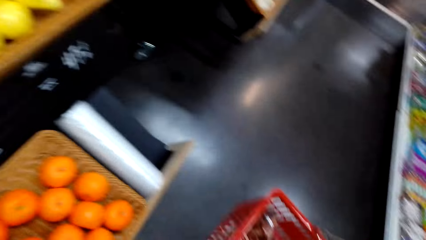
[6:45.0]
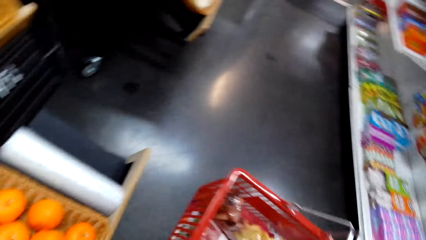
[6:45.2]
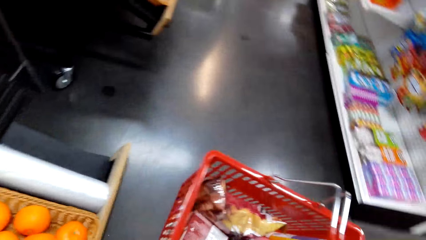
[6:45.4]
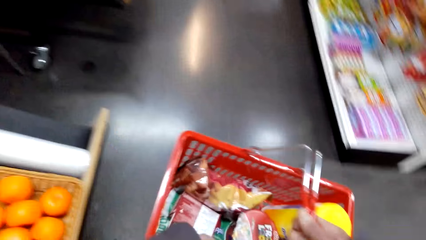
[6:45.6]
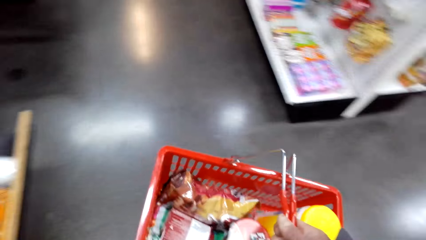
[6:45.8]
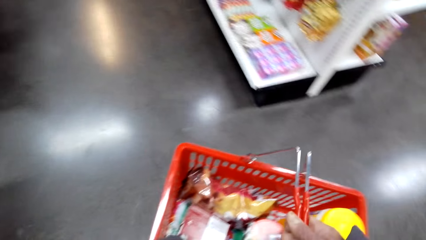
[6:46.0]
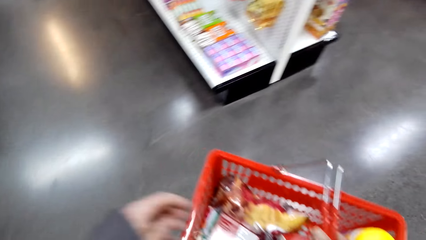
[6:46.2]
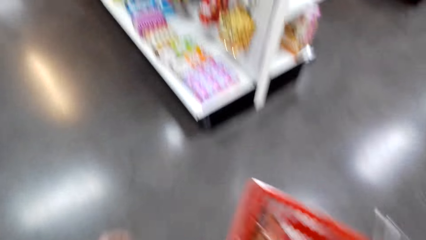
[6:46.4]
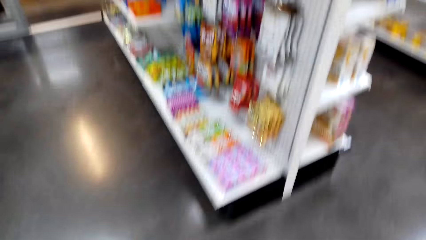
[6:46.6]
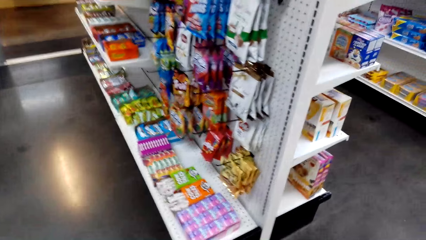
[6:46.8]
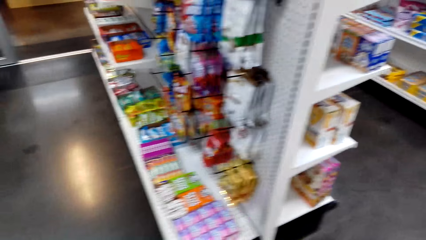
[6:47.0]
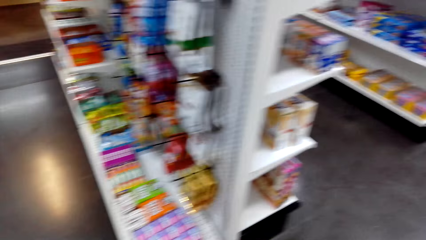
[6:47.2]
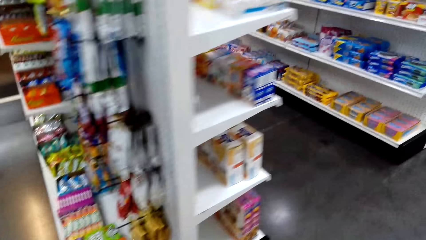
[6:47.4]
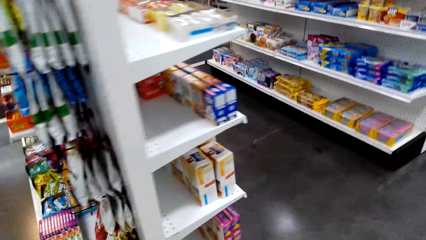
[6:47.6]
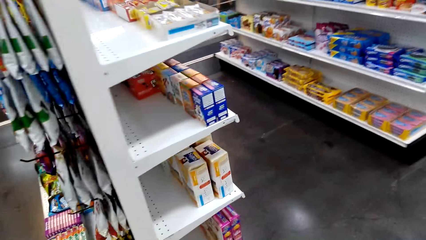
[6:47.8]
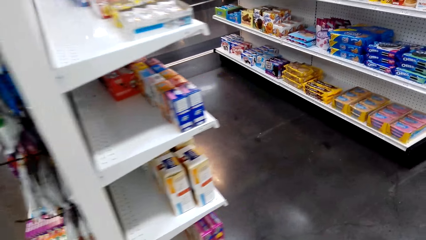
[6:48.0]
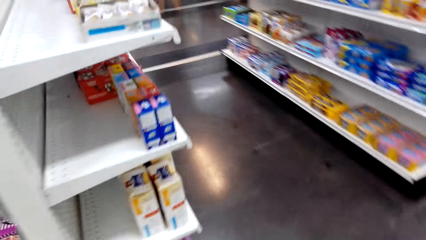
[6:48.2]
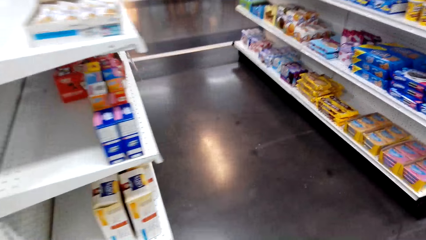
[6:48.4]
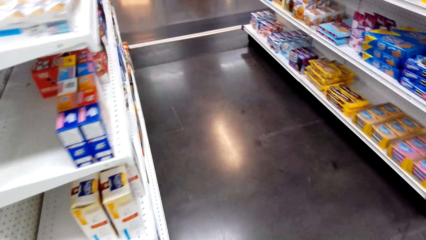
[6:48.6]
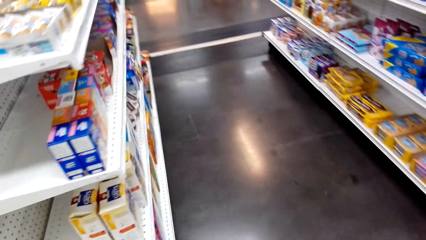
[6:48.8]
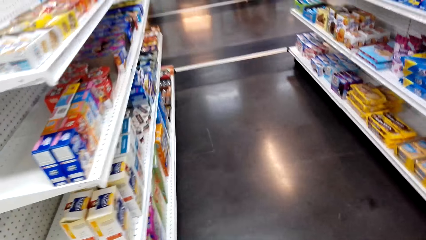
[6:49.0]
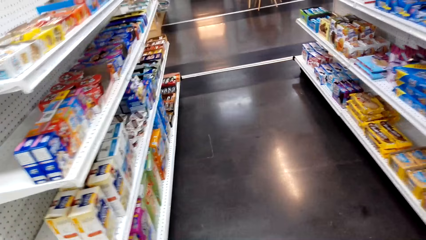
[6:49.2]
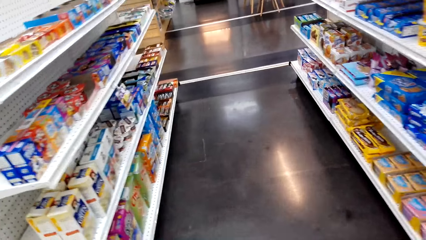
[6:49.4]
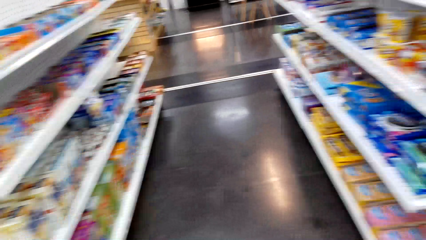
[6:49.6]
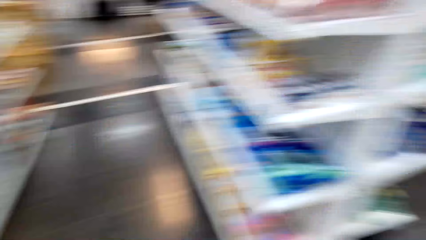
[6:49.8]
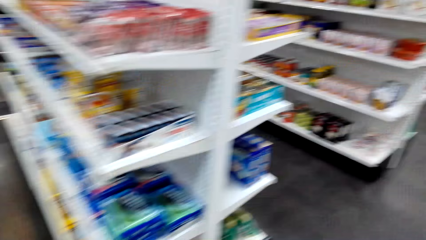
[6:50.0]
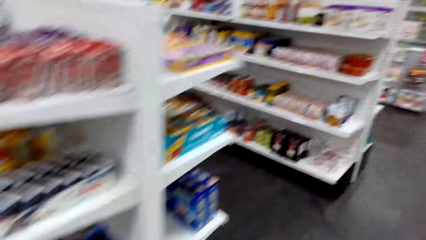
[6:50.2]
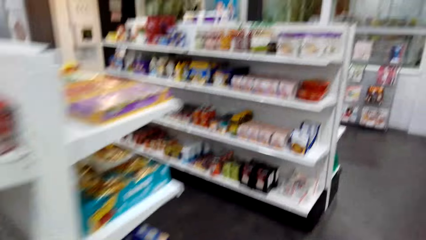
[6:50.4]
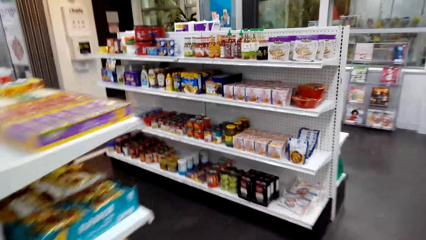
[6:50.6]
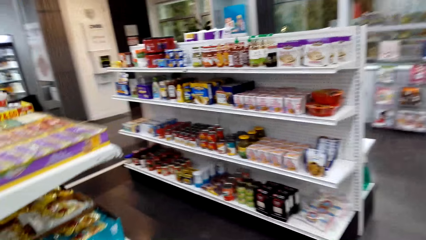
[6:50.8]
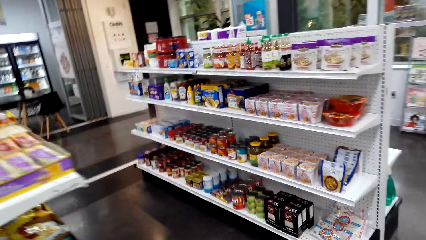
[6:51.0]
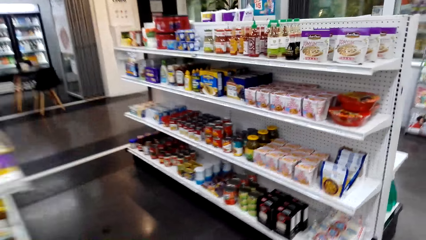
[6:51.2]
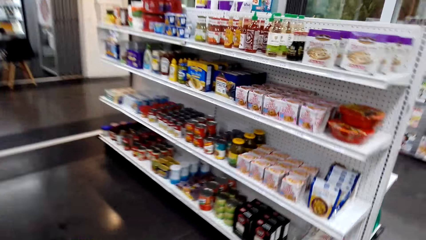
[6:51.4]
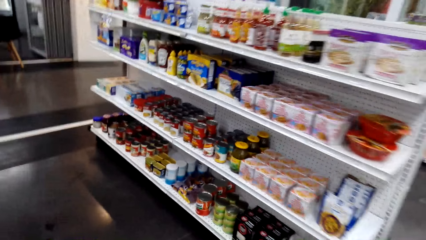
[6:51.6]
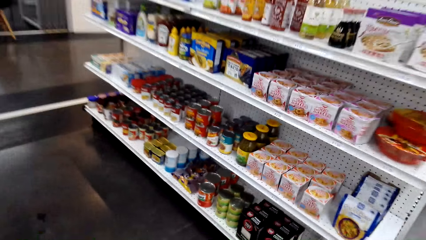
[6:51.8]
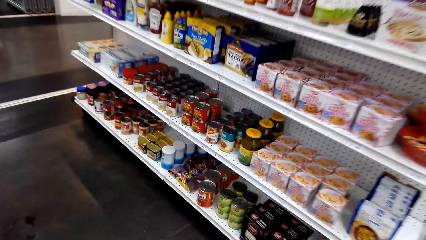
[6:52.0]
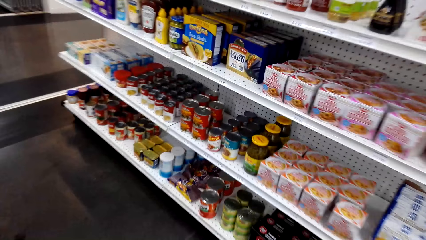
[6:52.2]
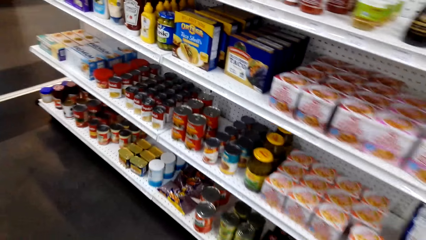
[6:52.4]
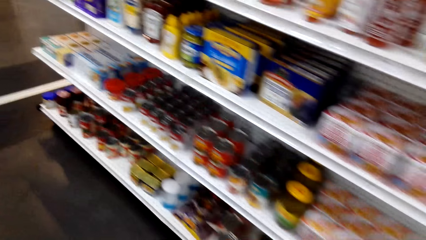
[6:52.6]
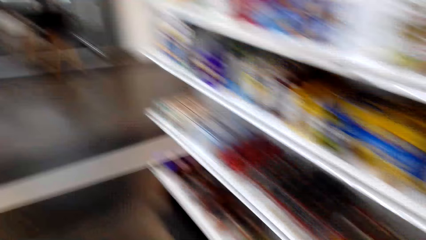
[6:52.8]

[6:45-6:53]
The camera wearer walks in the shop.

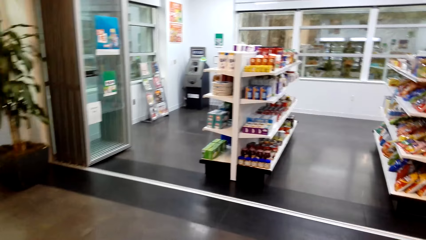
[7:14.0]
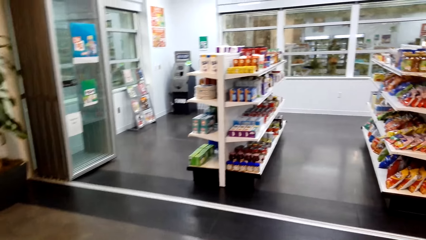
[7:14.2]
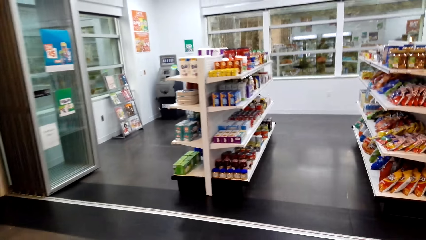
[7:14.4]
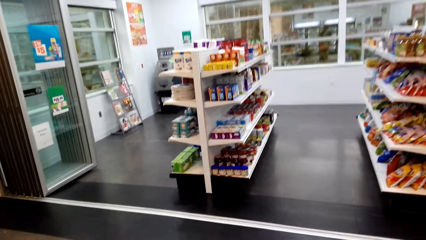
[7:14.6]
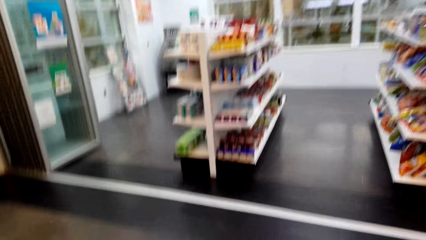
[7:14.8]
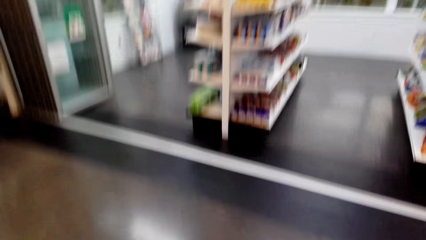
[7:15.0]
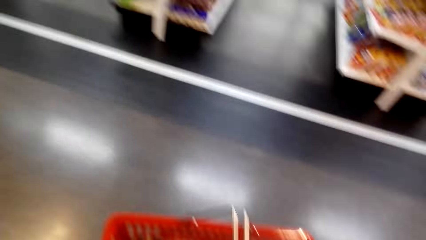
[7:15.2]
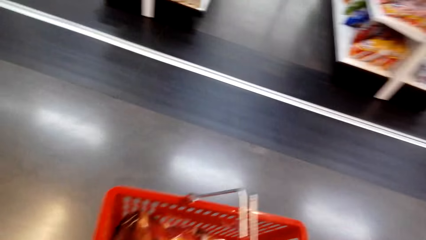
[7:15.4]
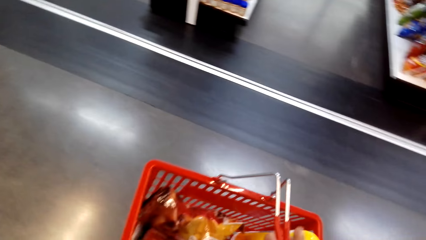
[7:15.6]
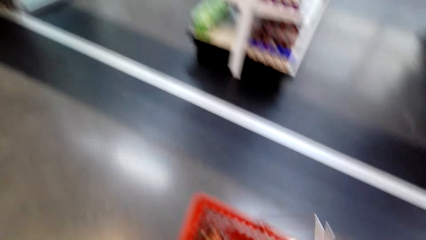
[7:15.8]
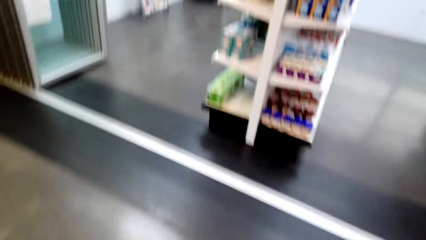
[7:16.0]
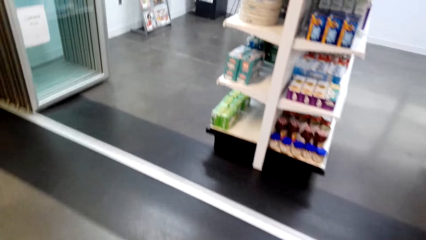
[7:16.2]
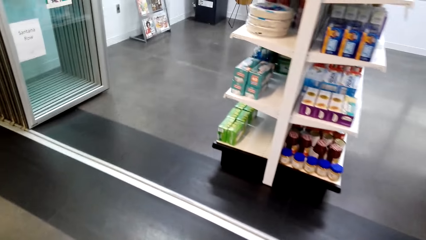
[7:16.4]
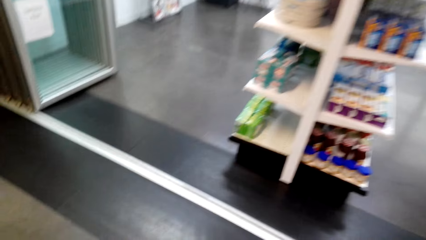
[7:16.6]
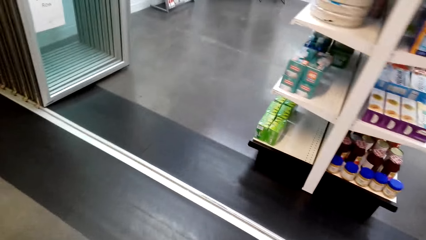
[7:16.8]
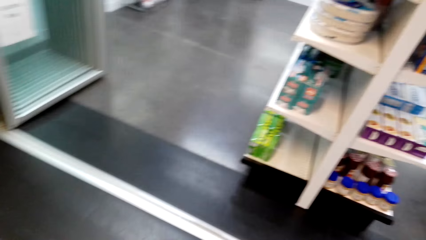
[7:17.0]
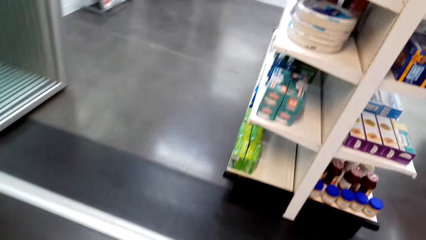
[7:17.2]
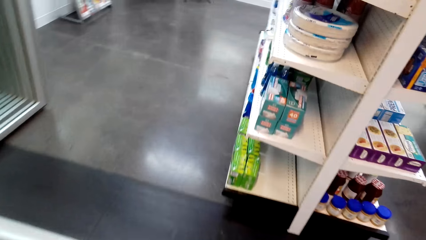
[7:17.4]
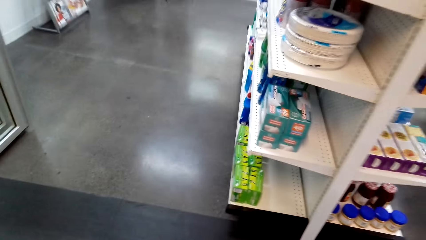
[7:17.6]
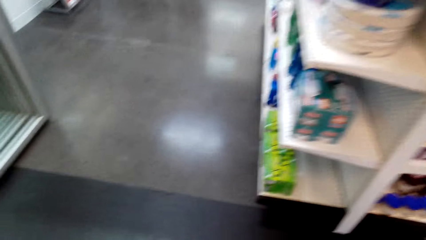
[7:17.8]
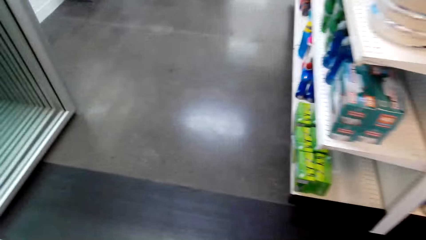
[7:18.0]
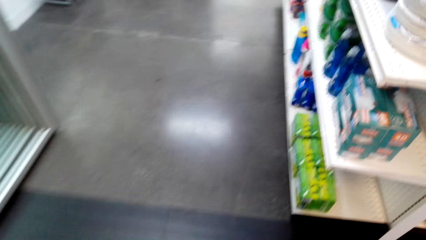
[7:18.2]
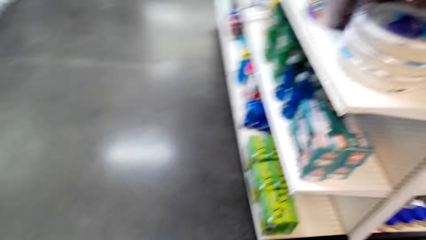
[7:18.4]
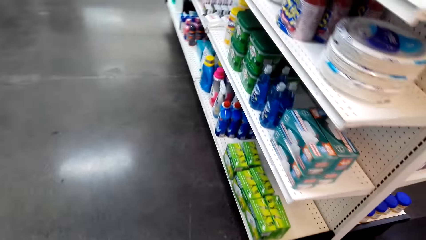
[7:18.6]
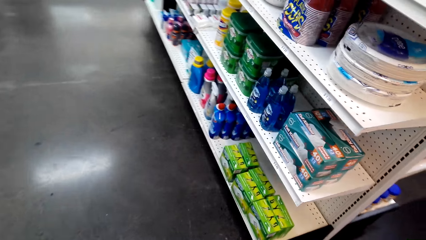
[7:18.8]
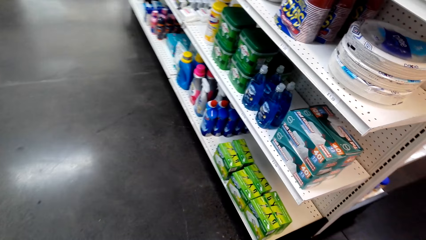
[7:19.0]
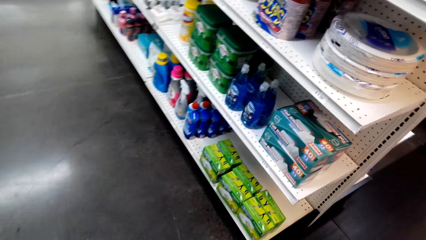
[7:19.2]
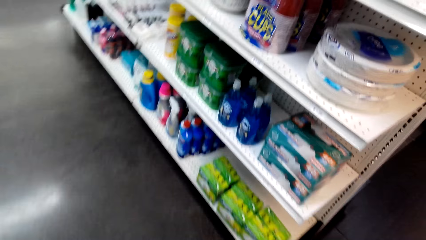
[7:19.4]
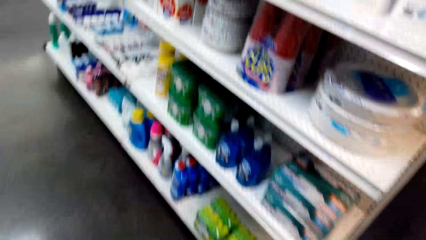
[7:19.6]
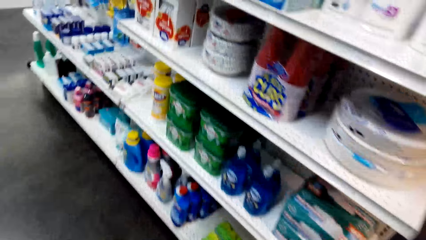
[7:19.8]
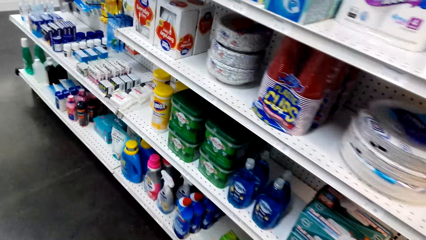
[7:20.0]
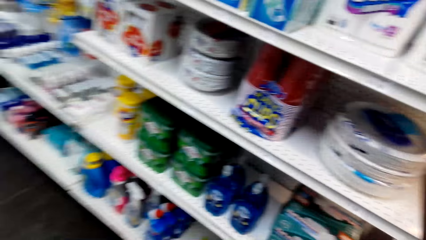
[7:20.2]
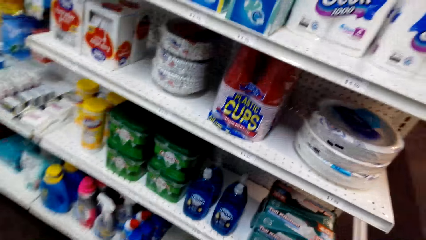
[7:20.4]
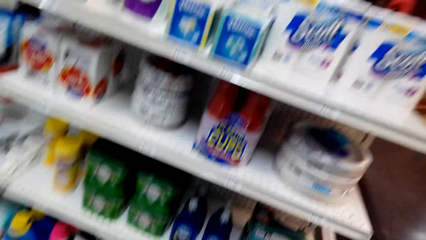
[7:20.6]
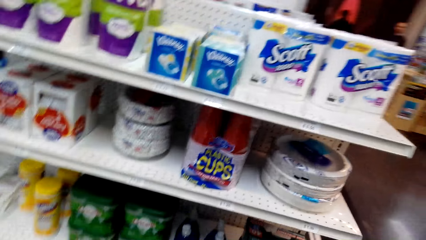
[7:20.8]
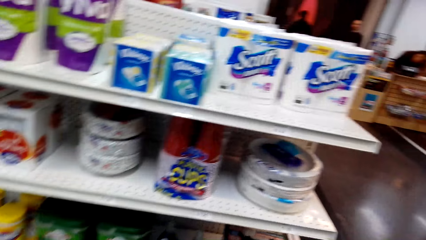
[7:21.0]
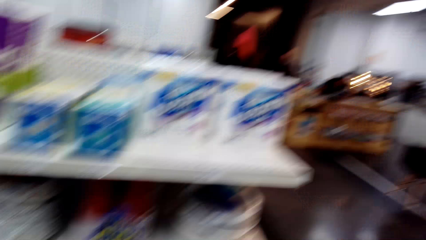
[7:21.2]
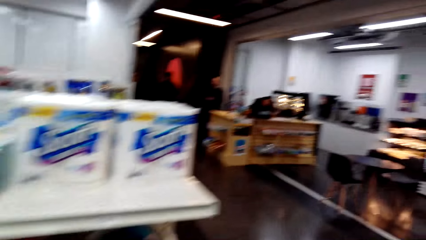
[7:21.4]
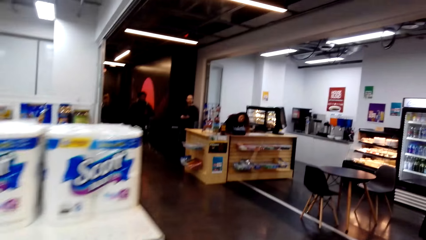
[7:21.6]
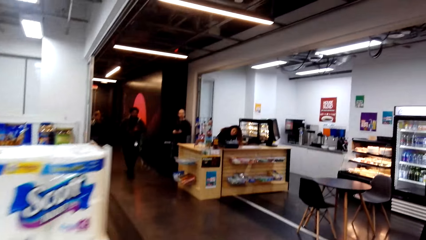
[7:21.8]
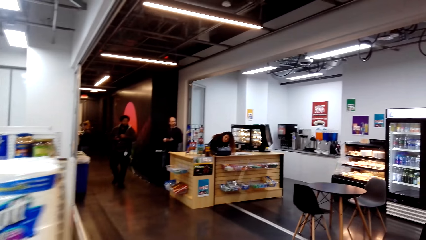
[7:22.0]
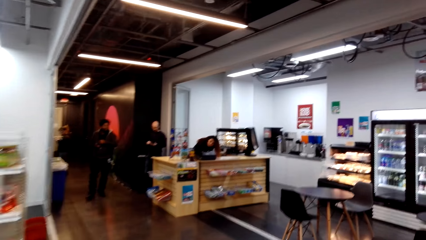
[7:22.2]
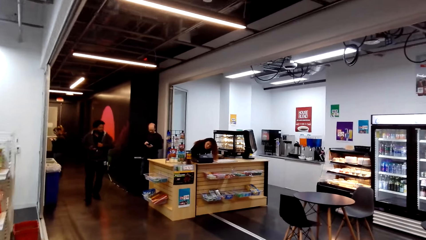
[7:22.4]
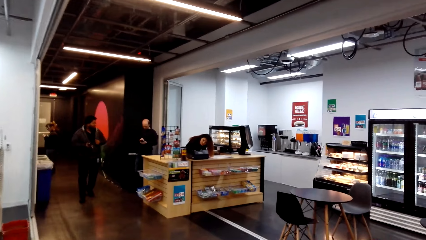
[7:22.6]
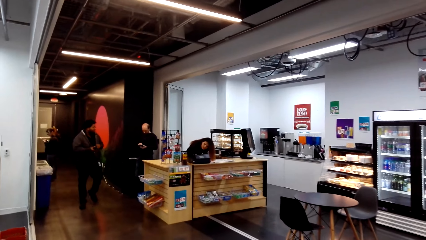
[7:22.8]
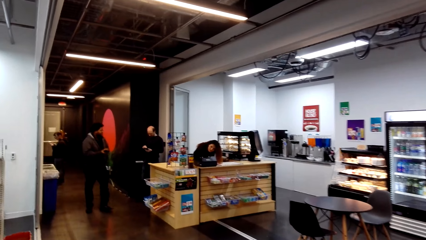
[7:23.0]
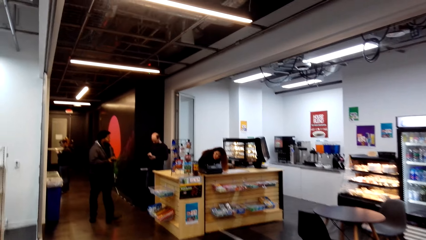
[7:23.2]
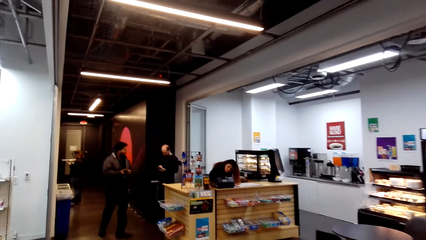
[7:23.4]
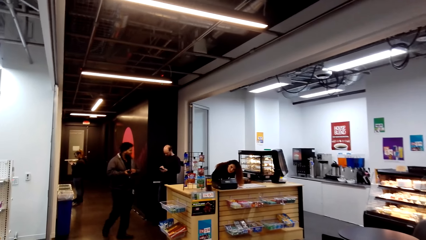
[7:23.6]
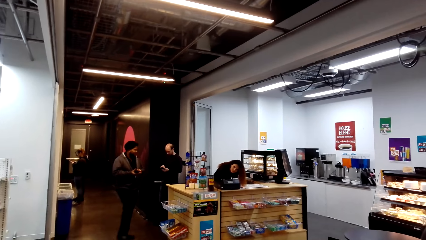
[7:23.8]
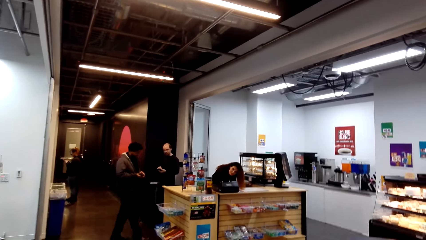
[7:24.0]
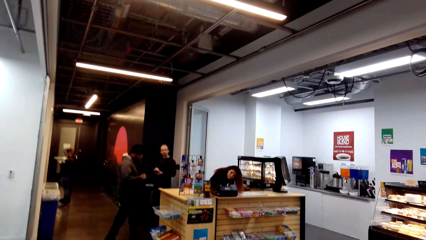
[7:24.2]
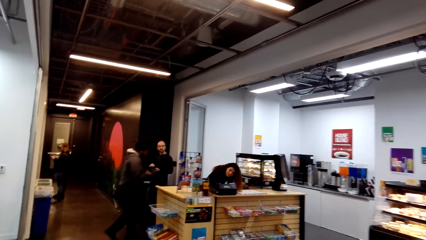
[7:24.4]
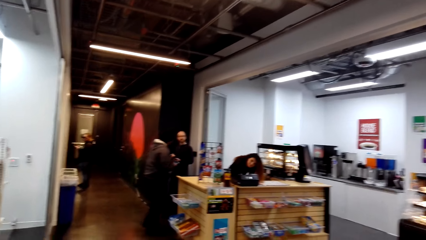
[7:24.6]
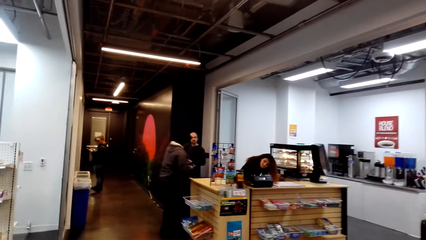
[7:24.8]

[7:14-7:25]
The camera wearer walks in the shop.
